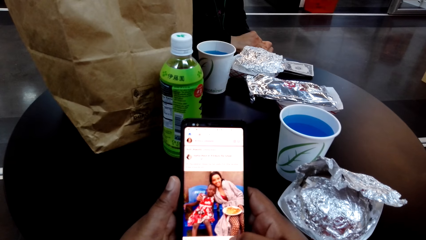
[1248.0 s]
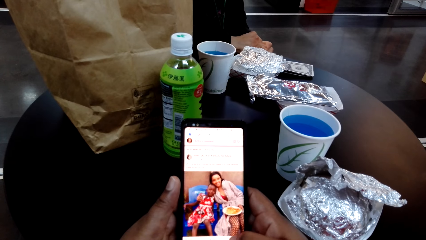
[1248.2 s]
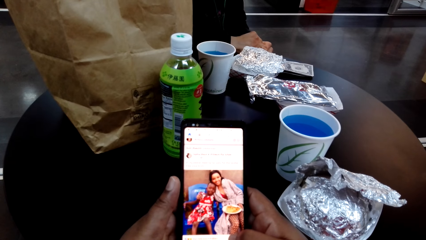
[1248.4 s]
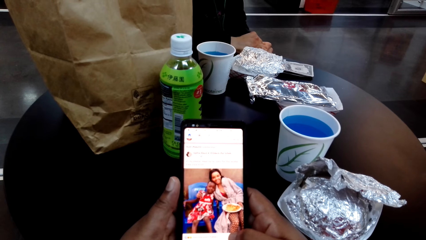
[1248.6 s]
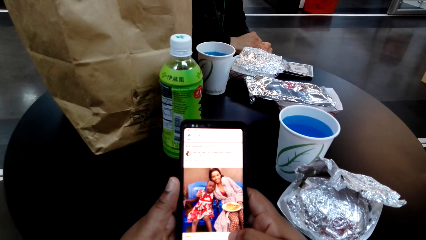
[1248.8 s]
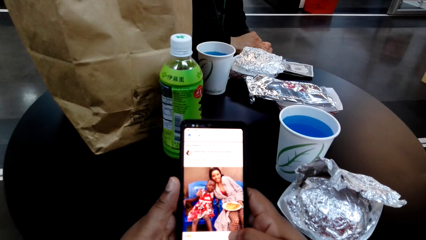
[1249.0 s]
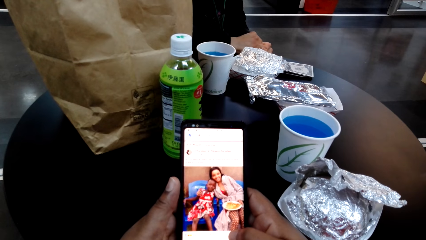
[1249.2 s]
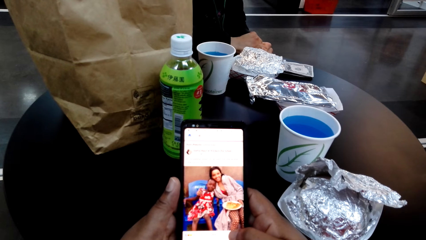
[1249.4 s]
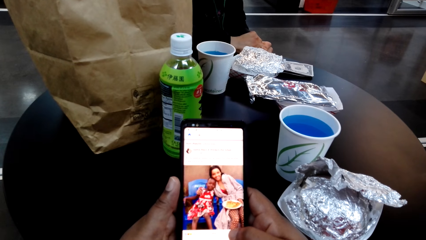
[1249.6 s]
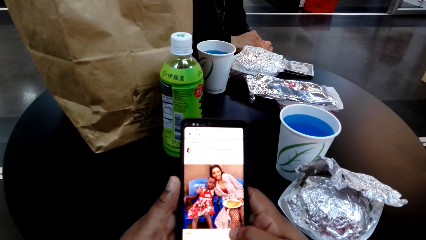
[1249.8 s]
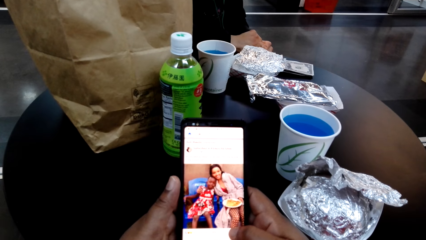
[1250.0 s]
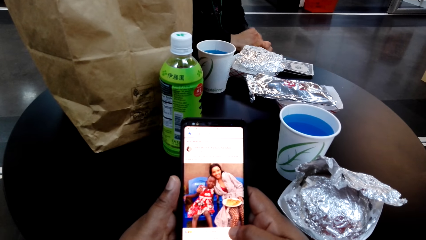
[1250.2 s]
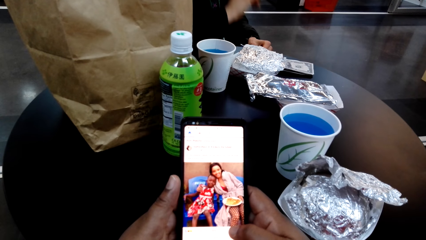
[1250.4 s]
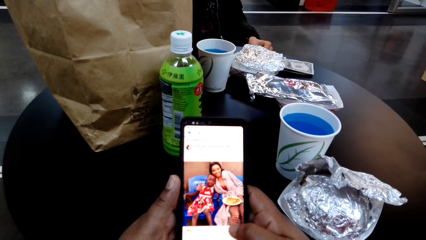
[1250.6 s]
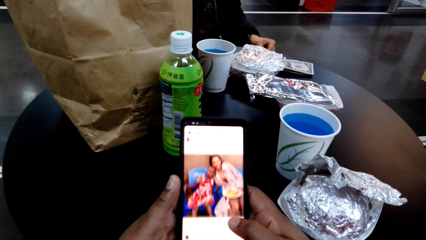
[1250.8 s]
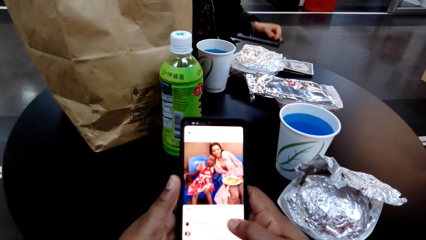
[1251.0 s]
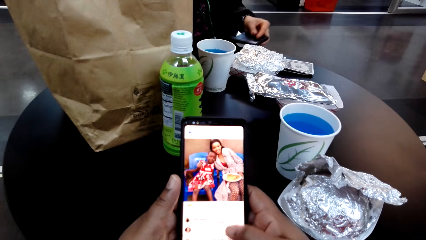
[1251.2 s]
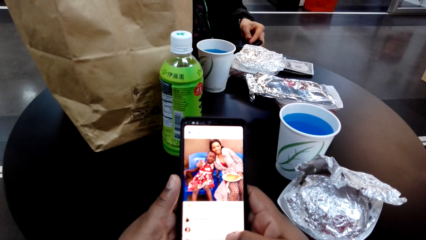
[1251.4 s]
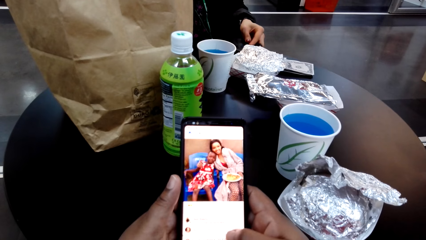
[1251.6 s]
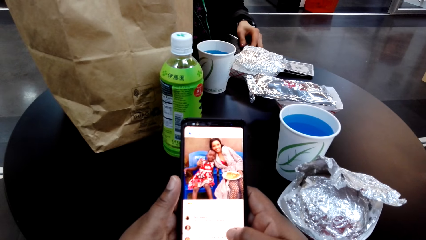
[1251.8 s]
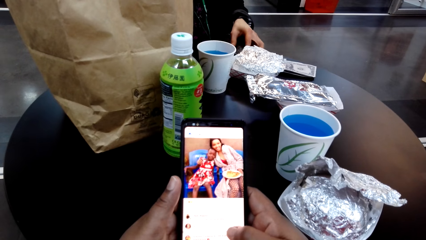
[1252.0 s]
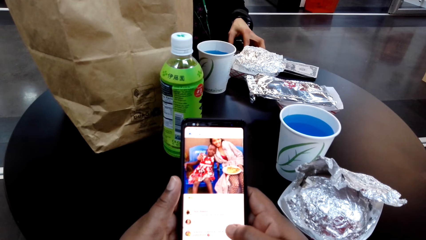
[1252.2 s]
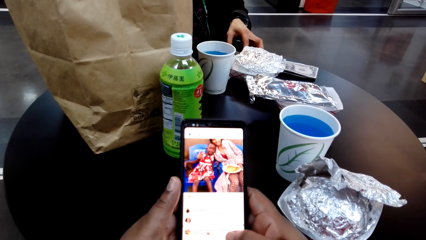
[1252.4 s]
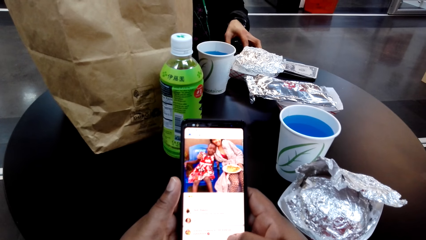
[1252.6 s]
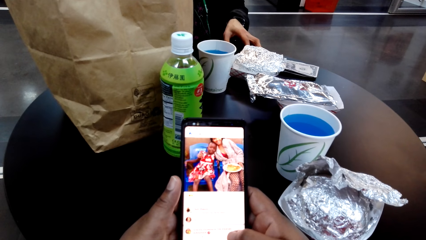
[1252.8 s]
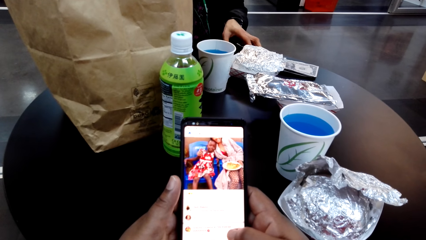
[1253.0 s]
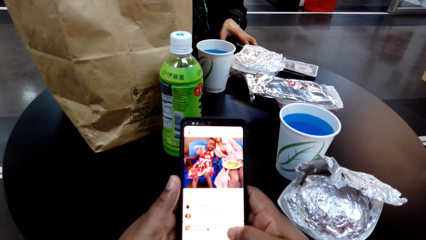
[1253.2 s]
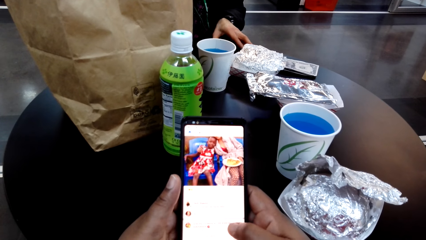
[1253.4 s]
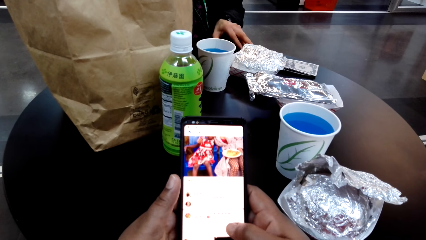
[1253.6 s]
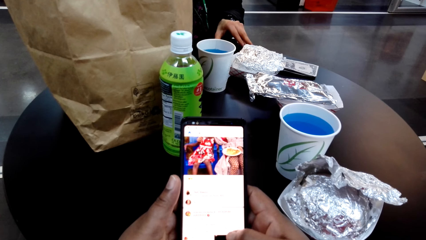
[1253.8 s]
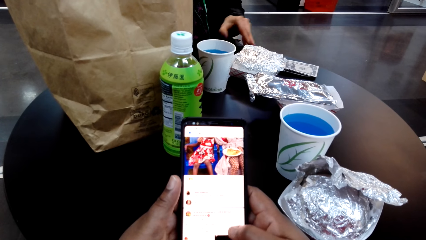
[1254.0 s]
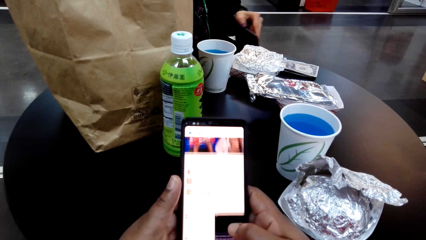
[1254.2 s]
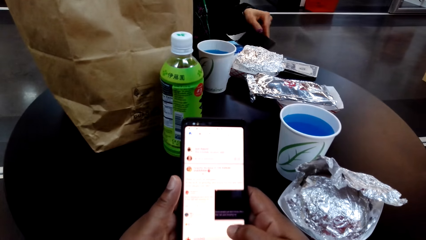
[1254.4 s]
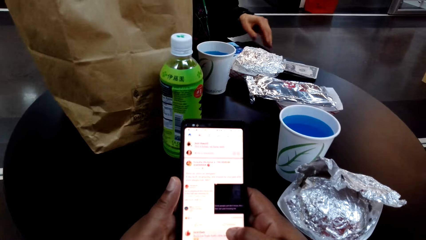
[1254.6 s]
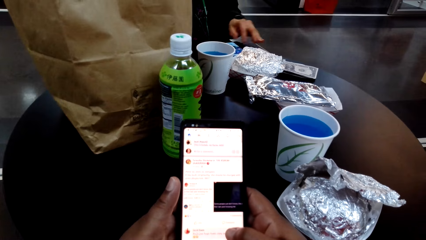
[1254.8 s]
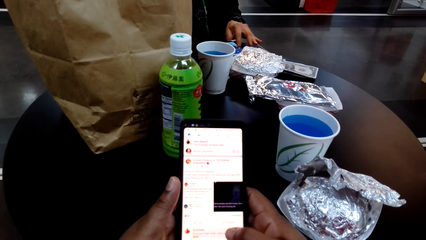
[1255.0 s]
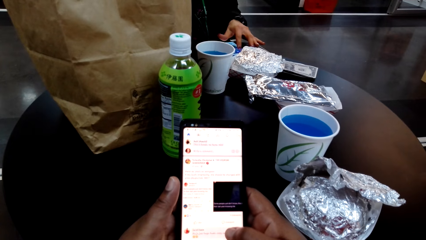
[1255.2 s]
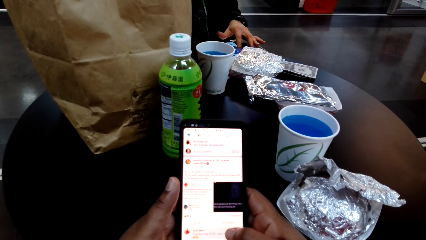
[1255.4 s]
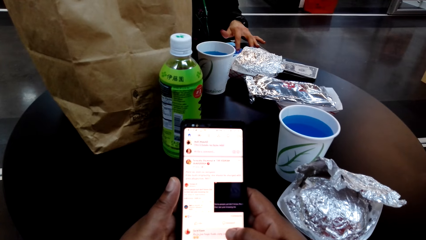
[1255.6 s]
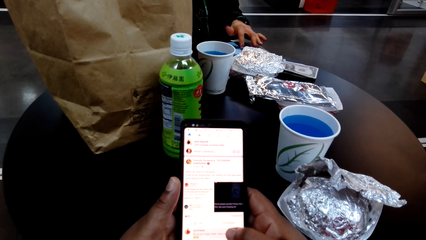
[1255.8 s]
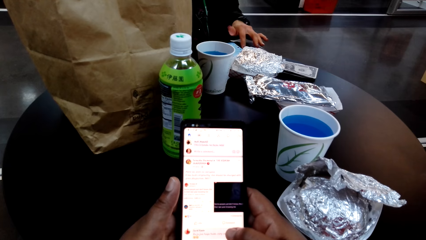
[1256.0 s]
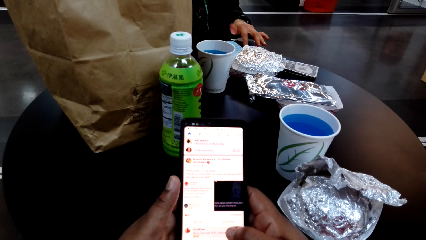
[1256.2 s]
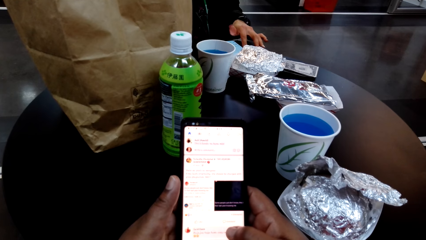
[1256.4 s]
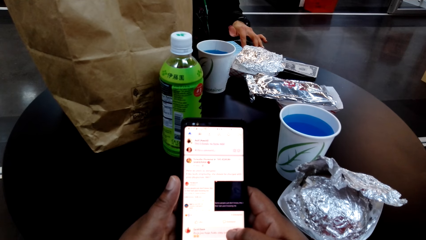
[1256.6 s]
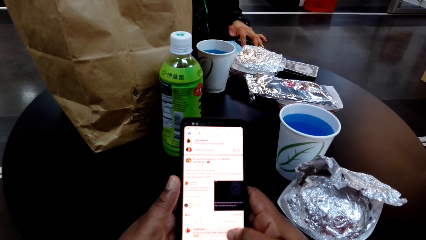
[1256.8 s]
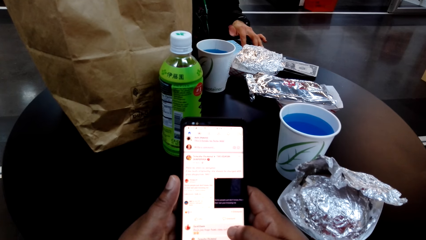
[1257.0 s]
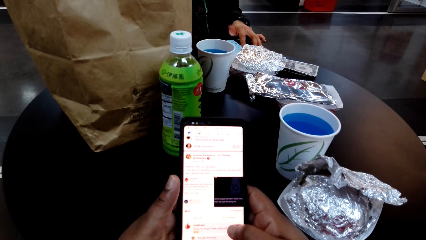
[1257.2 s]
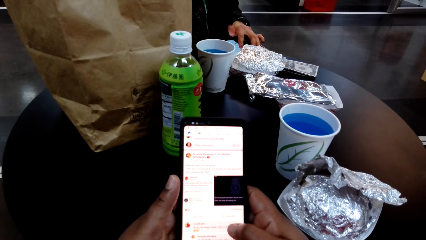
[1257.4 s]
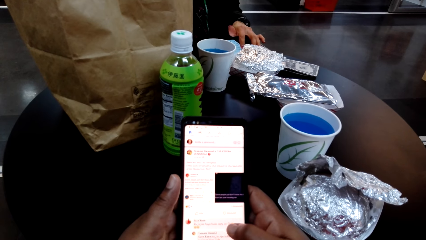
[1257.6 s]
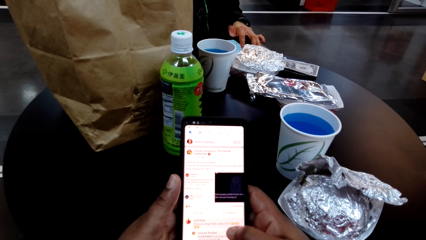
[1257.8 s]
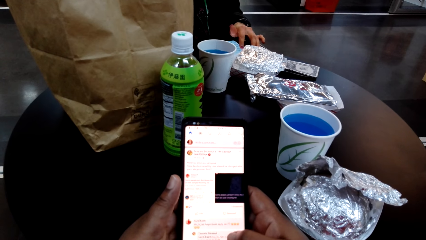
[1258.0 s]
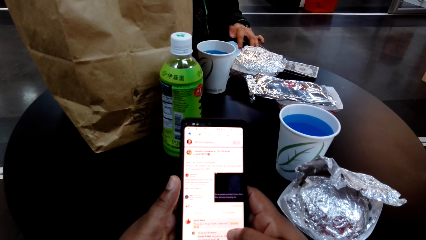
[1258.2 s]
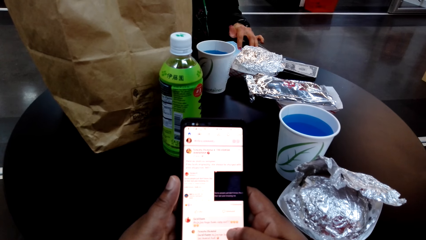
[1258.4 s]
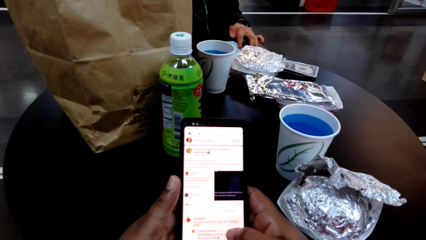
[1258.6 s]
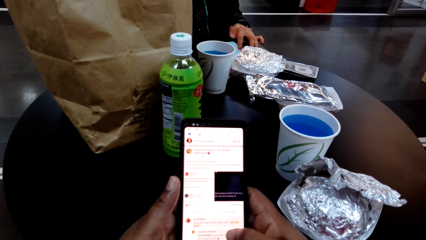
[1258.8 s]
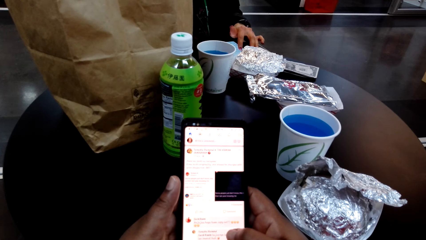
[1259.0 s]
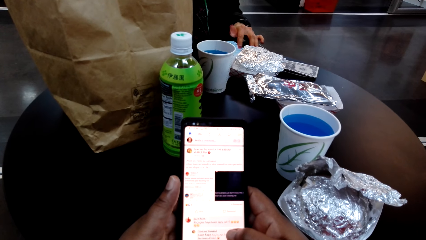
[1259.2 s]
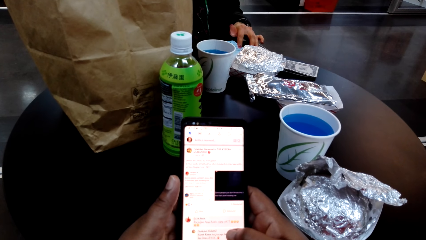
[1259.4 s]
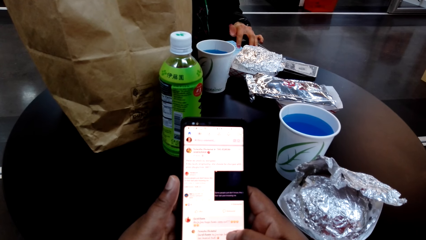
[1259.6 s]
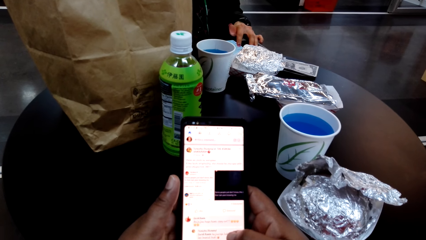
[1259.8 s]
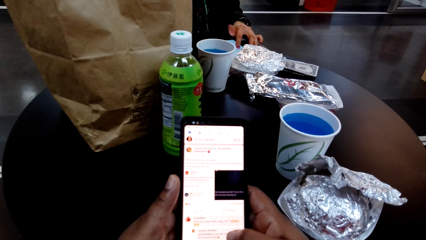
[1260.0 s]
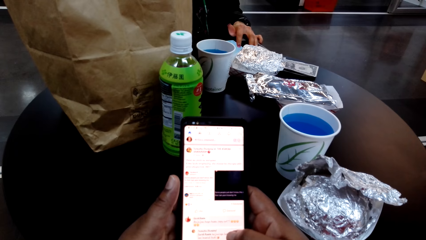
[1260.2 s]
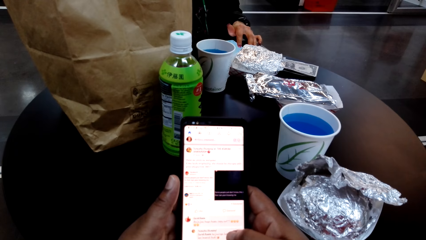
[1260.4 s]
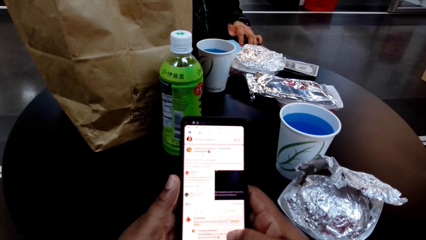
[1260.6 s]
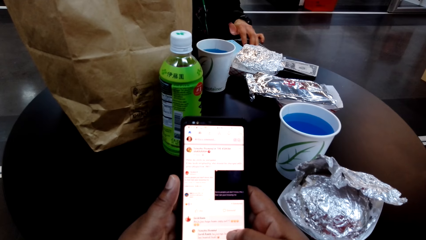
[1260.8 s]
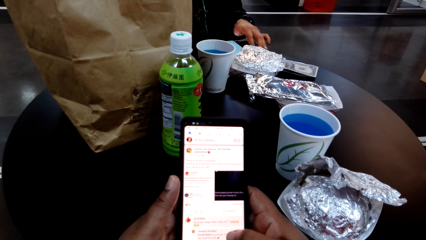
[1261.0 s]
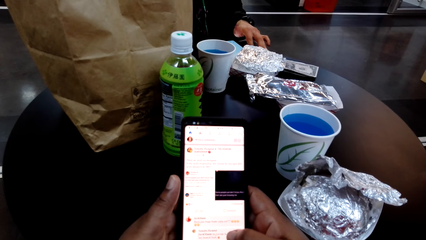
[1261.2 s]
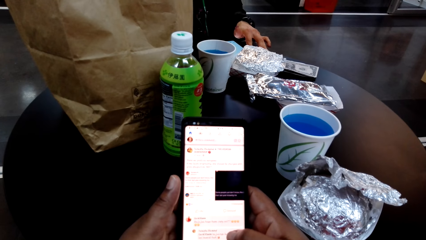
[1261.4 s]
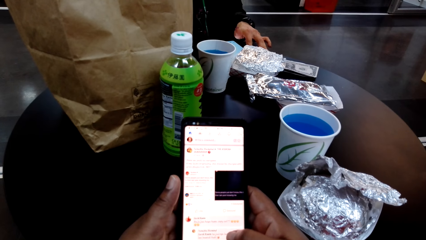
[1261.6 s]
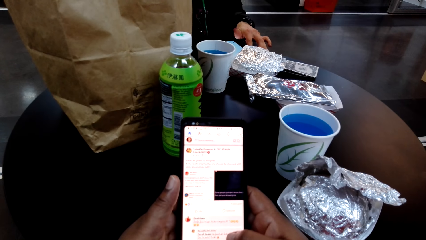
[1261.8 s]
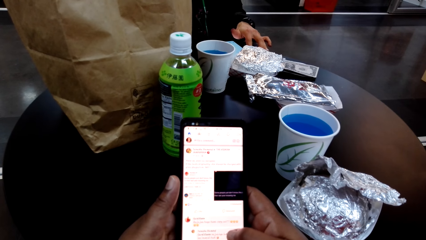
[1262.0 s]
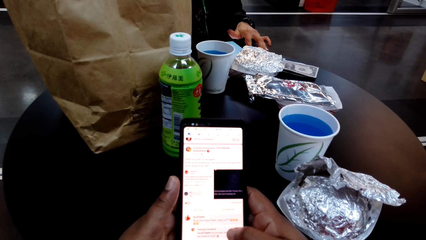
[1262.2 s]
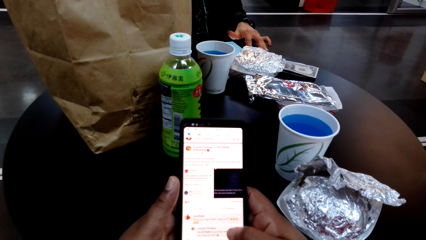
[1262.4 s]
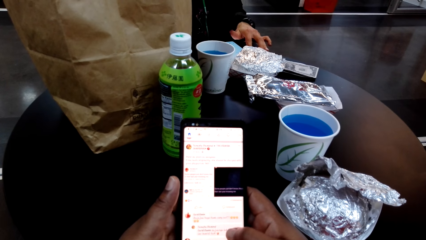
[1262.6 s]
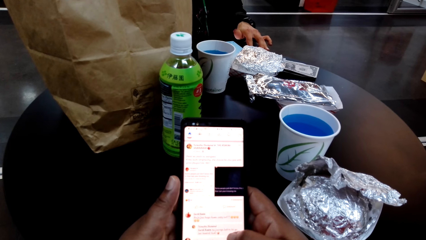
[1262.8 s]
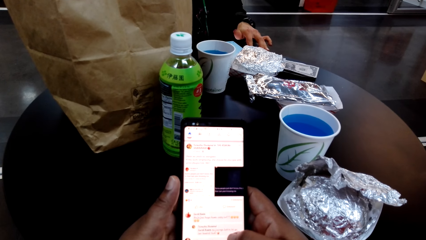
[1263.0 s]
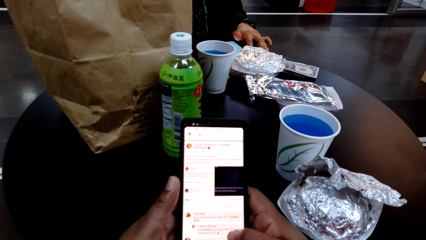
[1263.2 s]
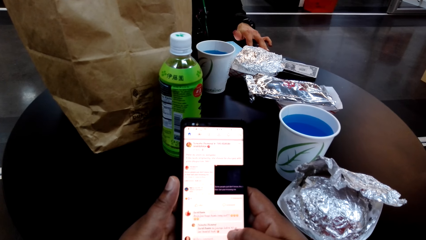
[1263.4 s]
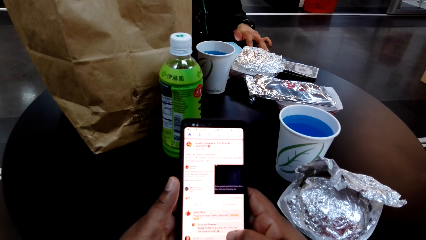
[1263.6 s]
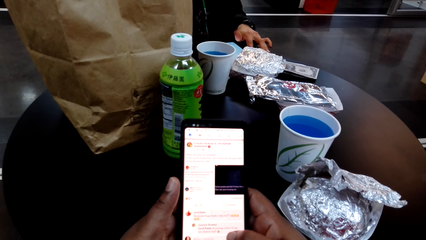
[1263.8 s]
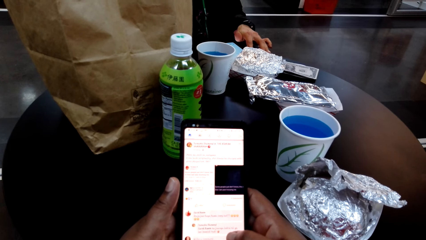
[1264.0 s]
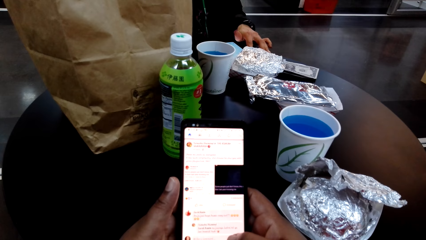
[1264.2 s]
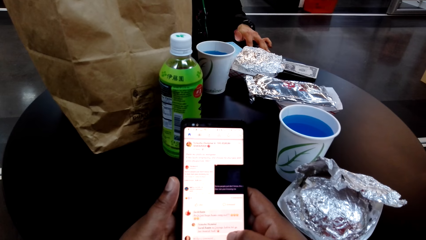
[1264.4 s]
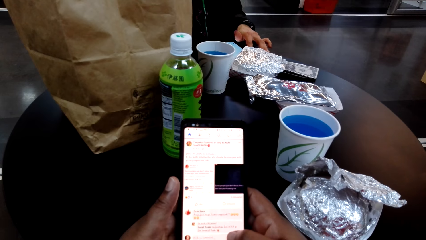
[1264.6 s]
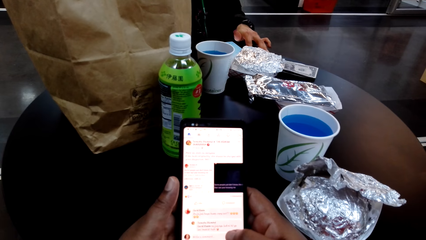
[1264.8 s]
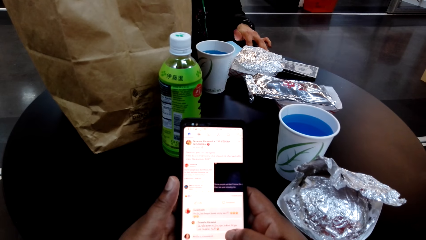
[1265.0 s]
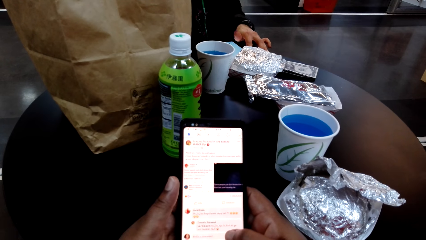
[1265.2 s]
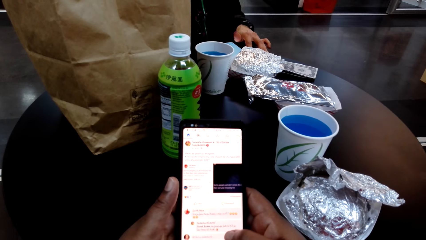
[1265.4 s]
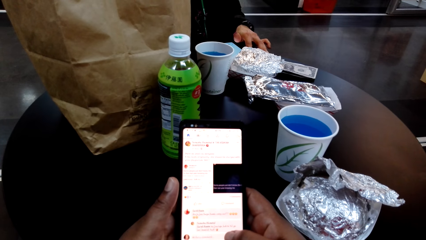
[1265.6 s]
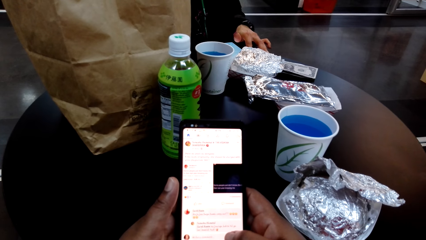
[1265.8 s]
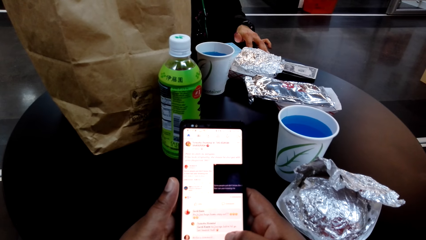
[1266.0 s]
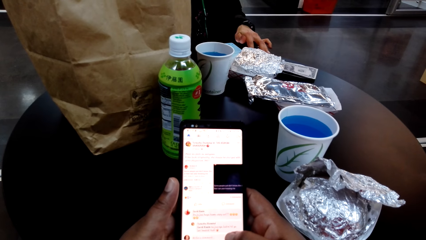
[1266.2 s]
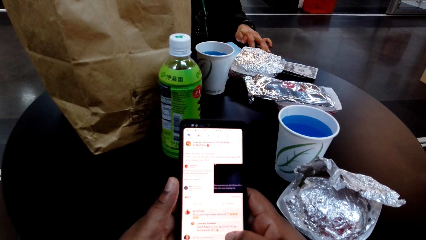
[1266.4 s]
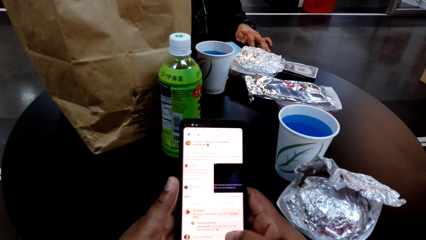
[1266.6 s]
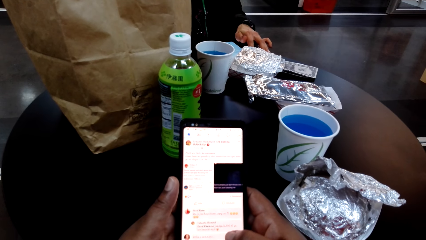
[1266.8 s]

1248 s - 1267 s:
The camera wearer stares at the cellphone.
